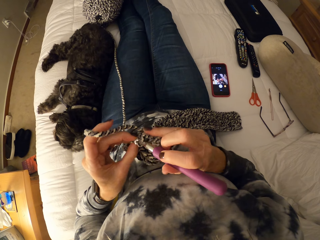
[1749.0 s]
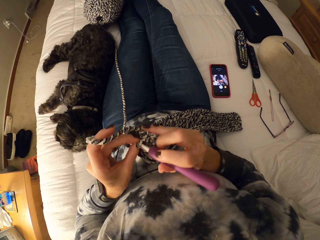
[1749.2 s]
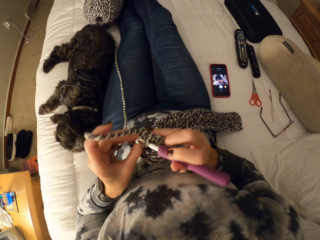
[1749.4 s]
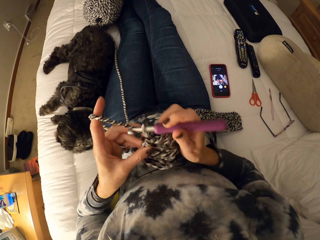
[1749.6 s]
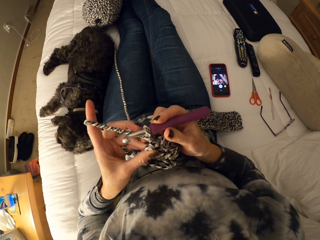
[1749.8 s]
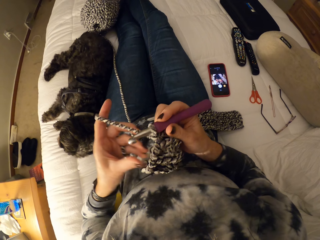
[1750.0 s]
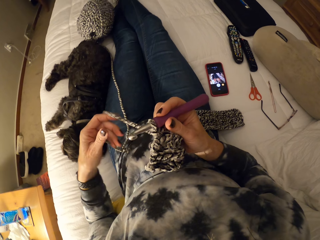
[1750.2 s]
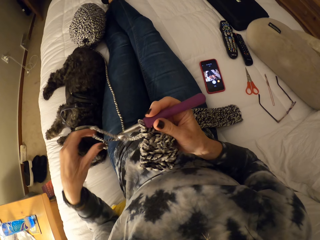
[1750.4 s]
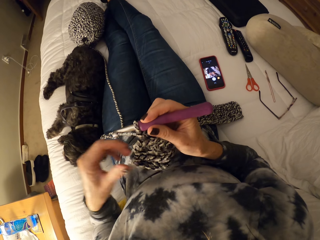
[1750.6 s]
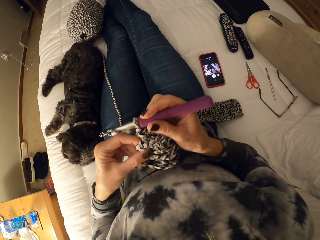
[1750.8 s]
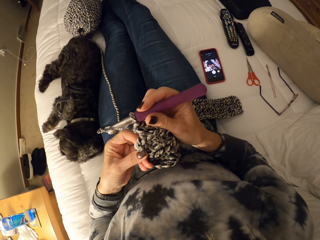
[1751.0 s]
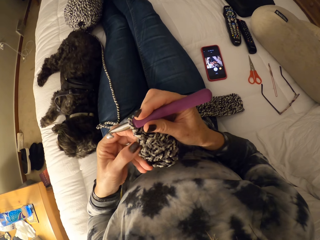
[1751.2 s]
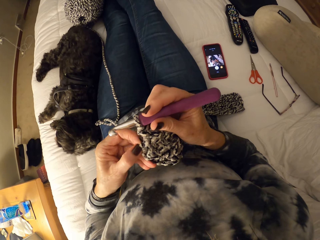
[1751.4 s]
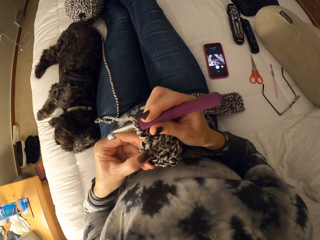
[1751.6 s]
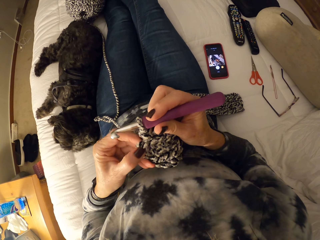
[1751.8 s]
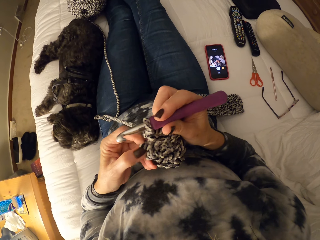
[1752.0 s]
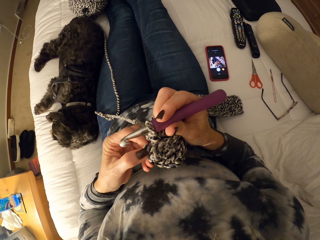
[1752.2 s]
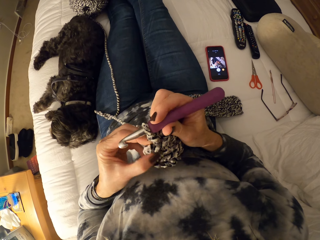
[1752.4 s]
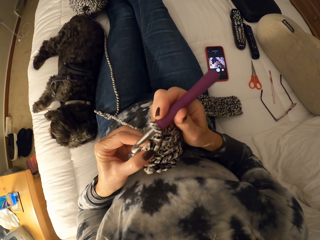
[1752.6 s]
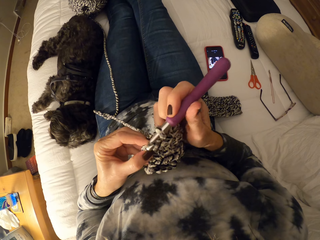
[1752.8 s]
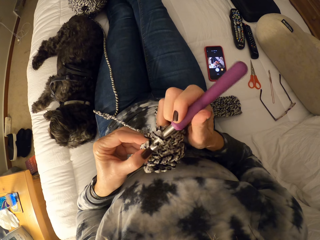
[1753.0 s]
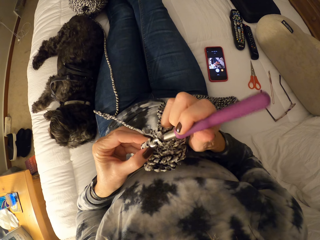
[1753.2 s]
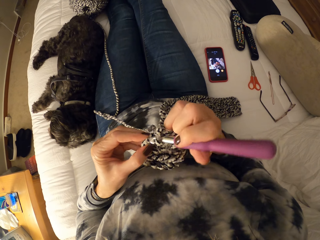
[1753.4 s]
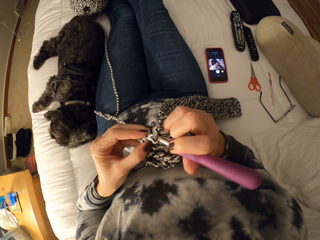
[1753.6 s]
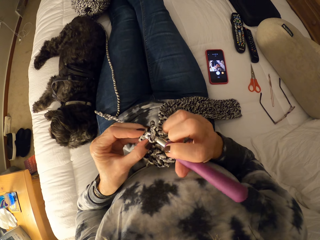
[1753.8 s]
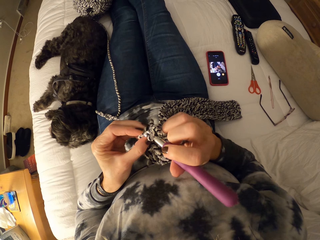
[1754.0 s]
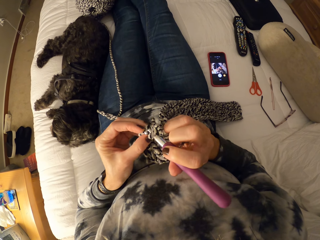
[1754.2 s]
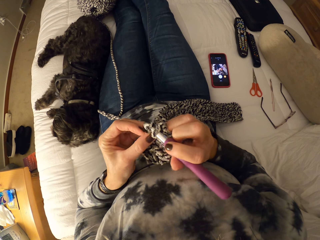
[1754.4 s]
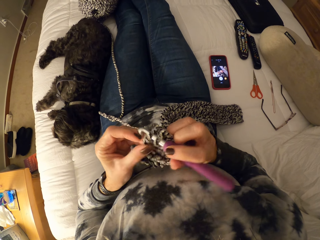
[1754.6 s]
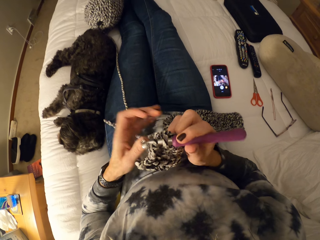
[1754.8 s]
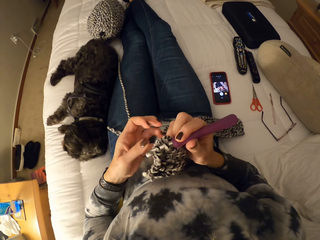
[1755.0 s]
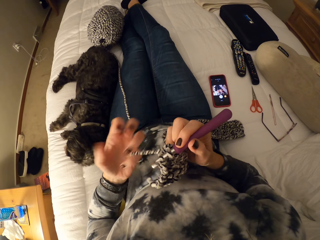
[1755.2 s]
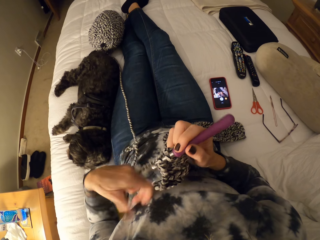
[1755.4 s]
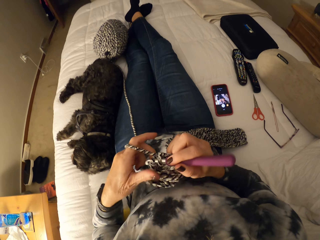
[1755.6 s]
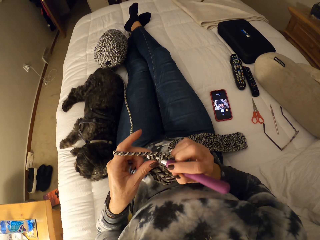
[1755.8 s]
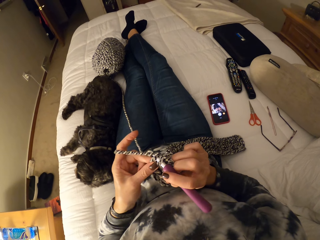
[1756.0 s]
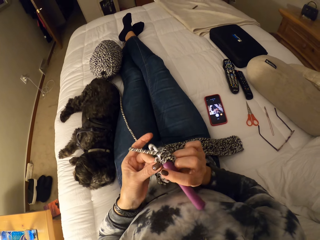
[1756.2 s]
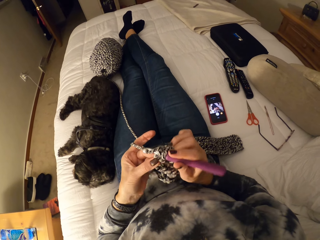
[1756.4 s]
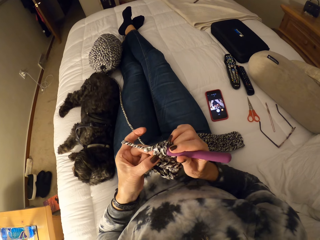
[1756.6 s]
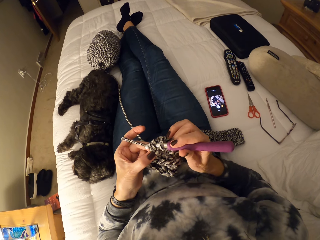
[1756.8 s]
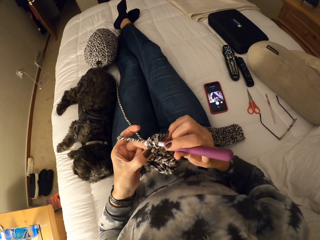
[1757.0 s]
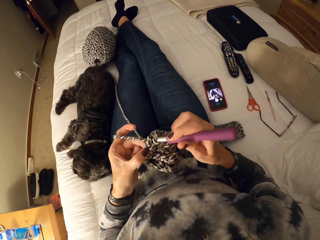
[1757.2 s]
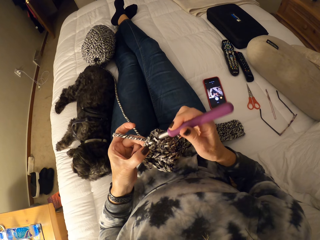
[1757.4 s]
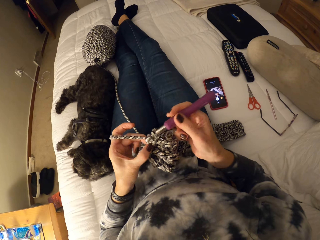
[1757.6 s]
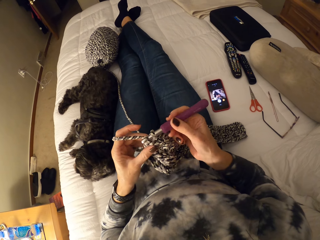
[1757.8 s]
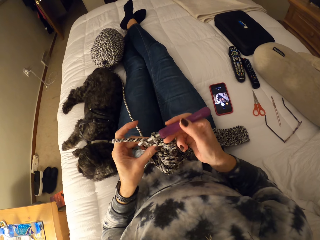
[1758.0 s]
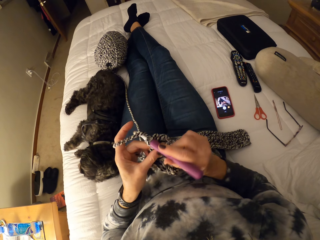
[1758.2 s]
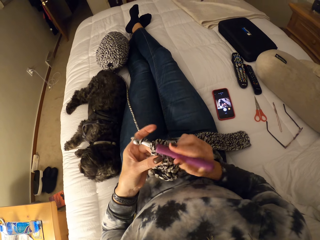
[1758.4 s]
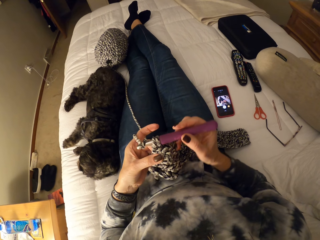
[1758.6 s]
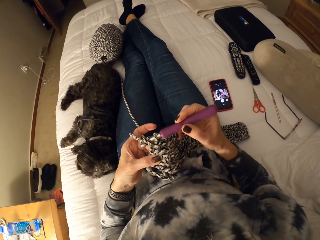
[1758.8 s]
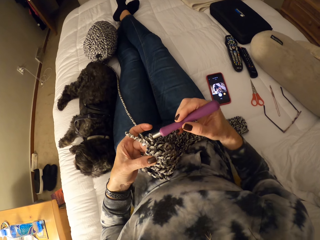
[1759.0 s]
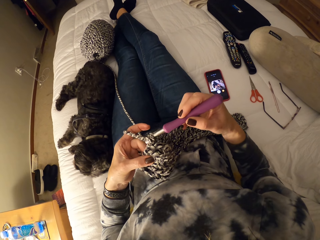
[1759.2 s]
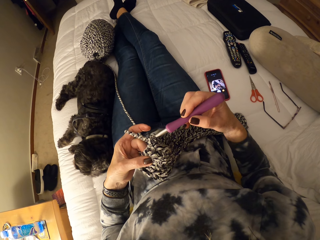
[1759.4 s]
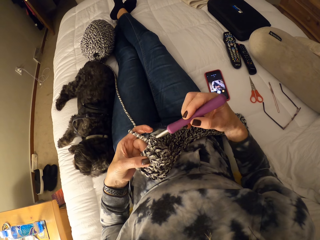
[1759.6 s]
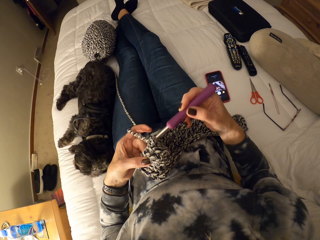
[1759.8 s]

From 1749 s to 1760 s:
The camera wearer unwinds the yarn from her left fingers. She touches the edge of the crochet with her left hand. She continues crocheting the yarn. She winds the yarn on her left fingers.

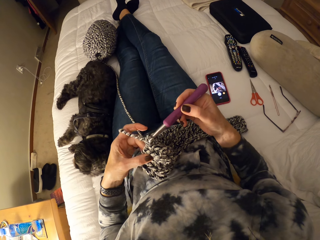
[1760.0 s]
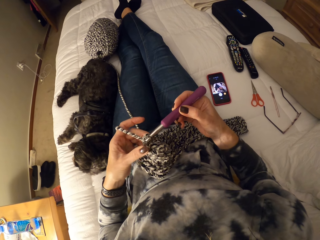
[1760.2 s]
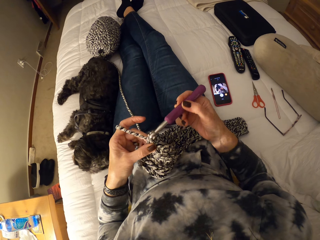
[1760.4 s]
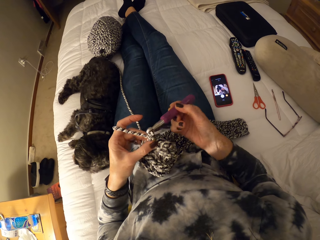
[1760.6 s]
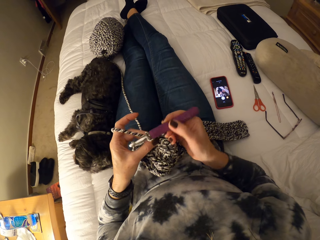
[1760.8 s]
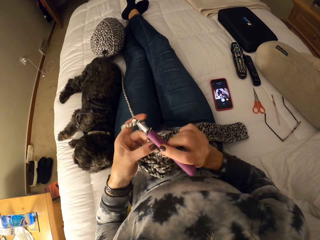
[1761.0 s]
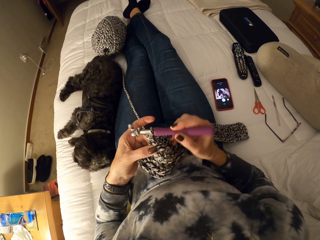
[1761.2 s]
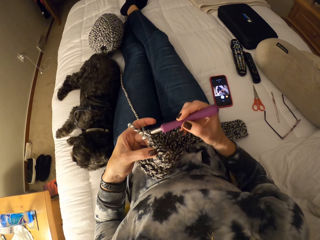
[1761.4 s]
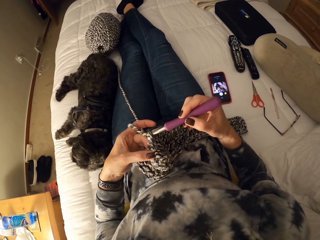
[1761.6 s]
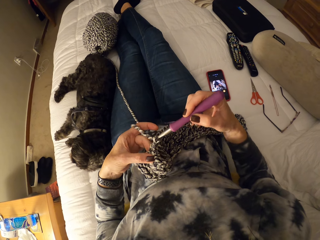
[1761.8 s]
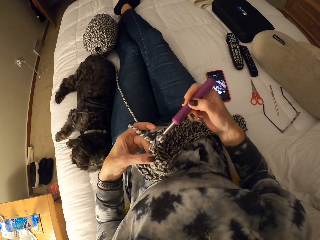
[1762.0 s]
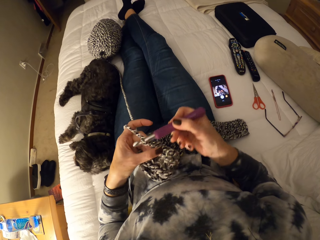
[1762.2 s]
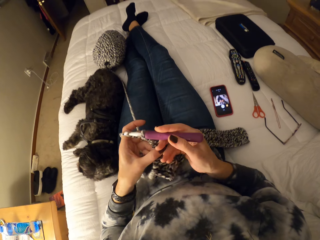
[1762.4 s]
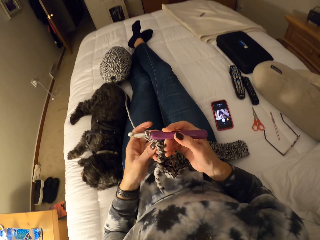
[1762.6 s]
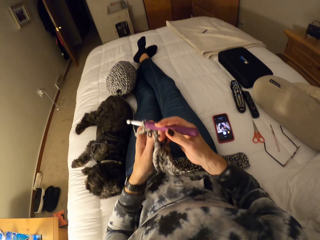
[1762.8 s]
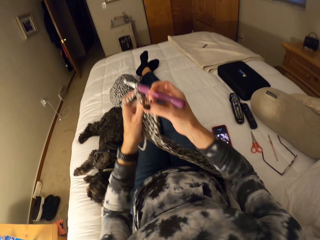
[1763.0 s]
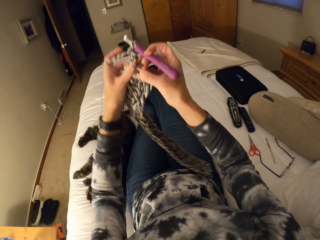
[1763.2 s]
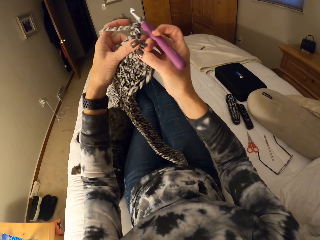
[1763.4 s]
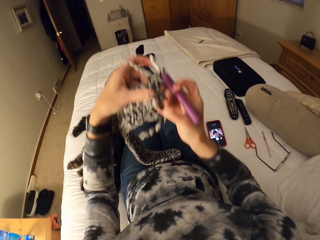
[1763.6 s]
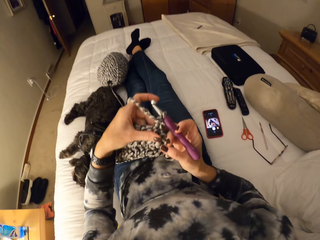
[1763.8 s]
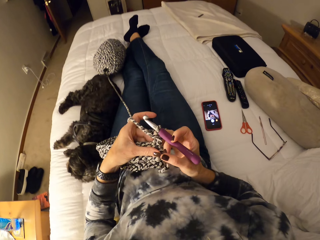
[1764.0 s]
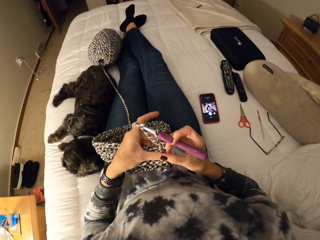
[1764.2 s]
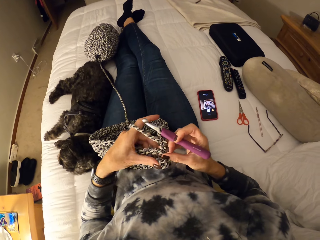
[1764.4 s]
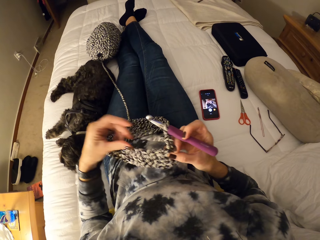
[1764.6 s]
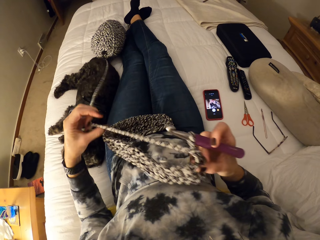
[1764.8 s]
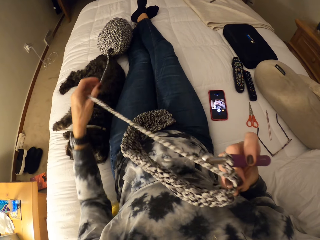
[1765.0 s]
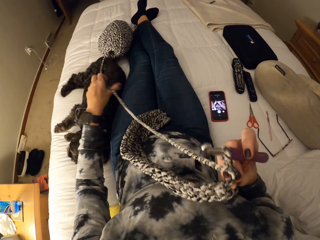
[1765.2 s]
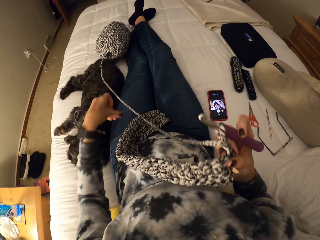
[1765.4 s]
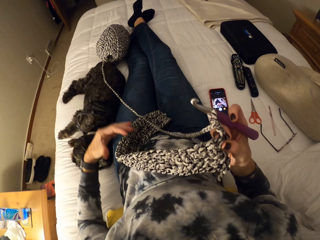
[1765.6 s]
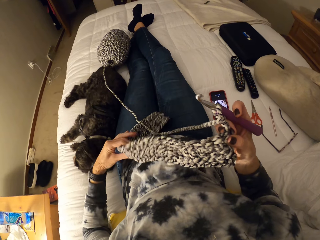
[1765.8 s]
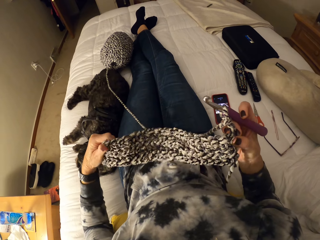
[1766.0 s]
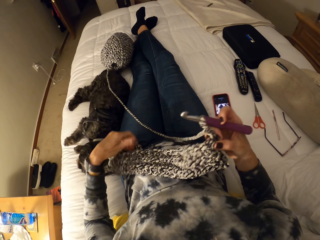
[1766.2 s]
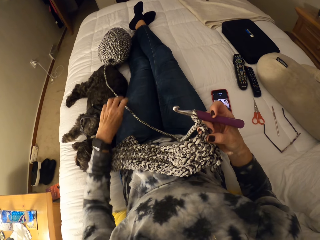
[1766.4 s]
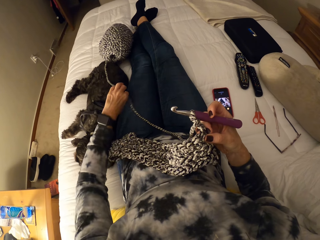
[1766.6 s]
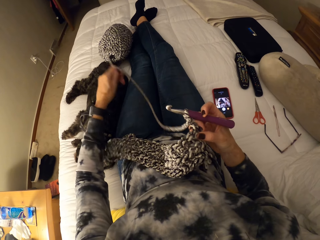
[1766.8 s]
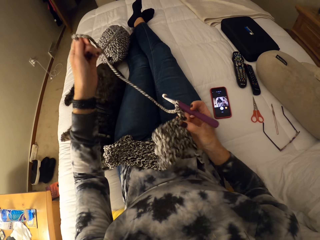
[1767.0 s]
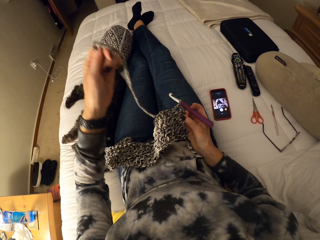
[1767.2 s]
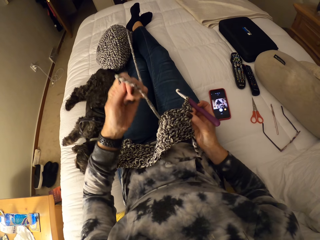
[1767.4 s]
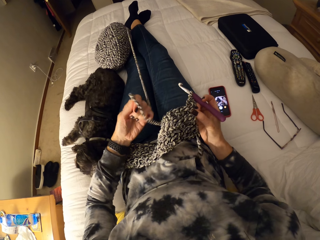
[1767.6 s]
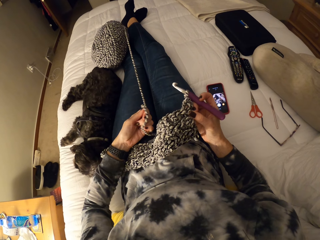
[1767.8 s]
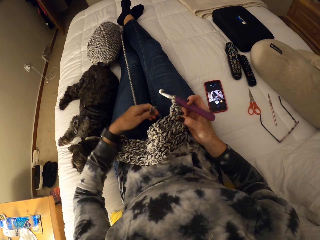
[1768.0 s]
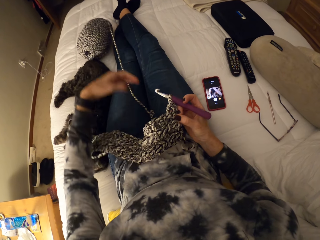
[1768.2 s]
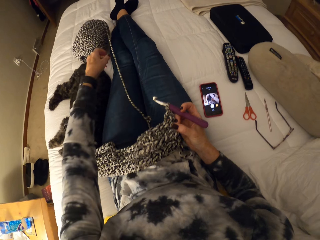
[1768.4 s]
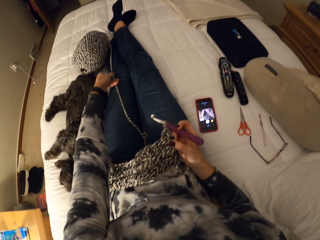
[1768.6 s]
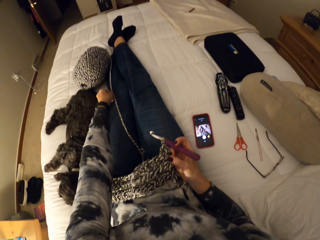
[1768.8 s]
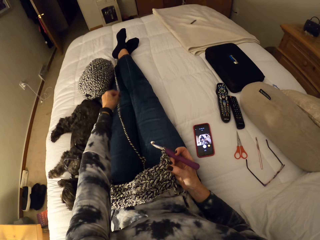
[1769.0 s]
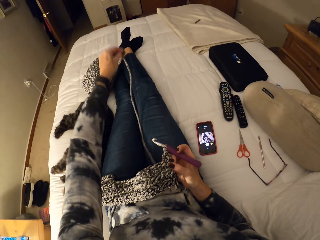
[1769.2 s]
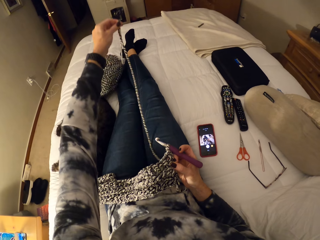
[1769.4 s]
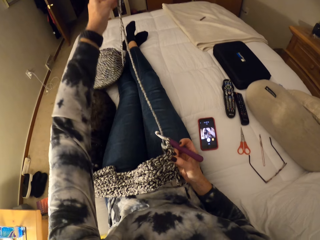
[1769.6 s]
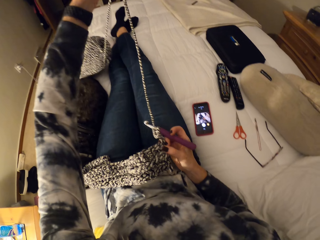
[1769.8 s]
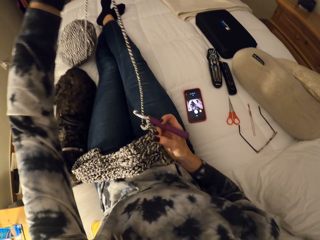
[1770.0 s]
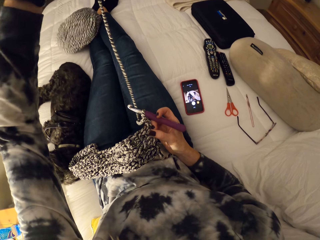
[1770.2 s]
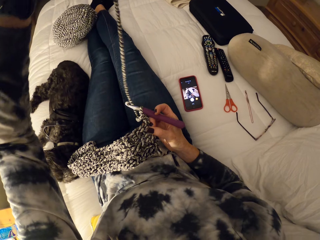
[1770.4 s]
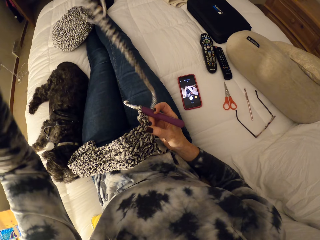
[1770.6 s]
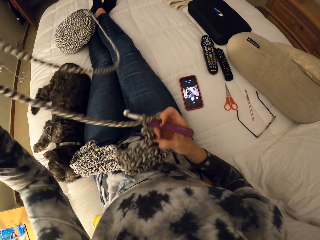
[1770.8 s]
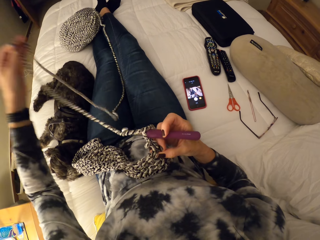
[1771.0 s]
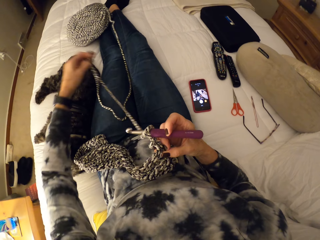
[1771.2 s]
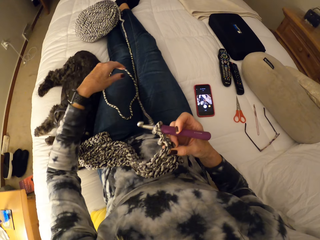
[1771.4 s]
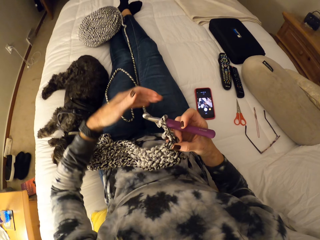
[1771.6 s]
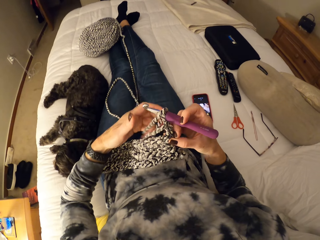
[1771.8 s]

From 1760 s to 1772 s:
The camera wearer lifts the scarf upwards. She turns the crochet. She unwinds the yarn or crochet thread from her left fingers. She pulls the crochet thread. She turns the crochet with her left hand. She unwinds the yarn with her left hand. She pulls the crochet thread closer.
